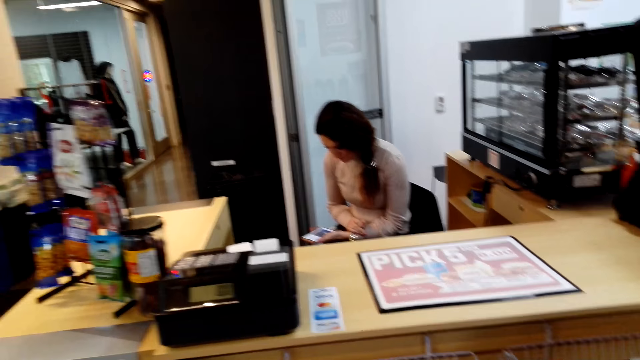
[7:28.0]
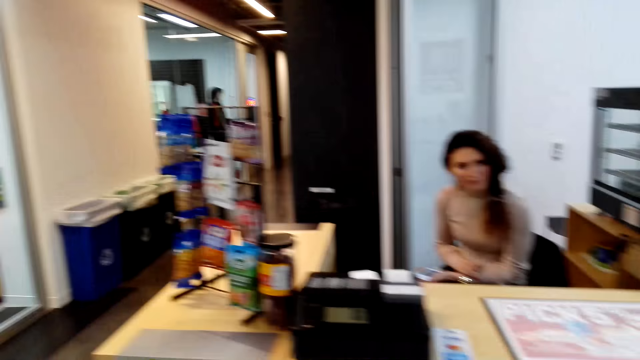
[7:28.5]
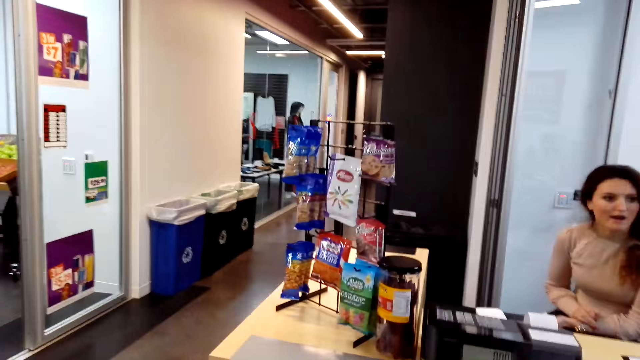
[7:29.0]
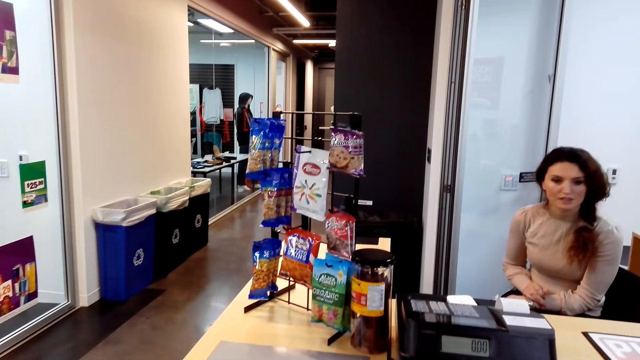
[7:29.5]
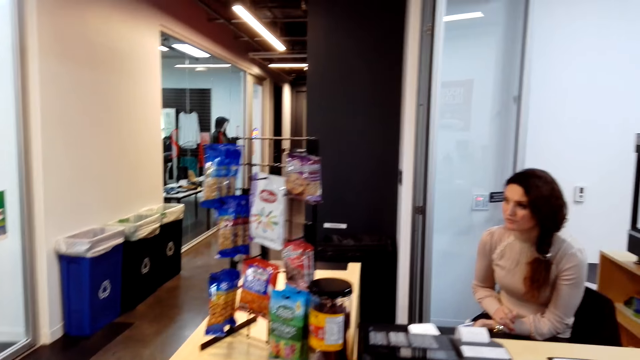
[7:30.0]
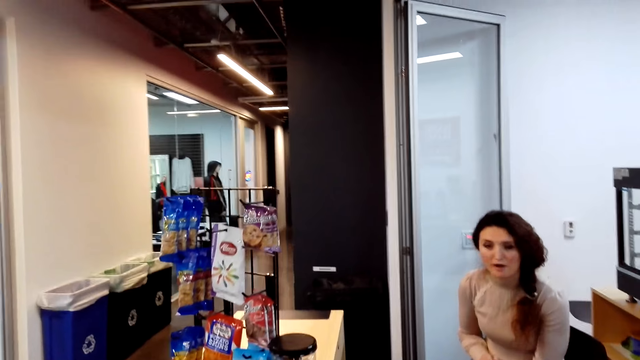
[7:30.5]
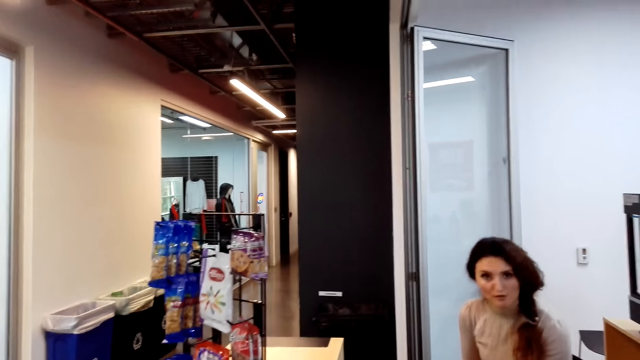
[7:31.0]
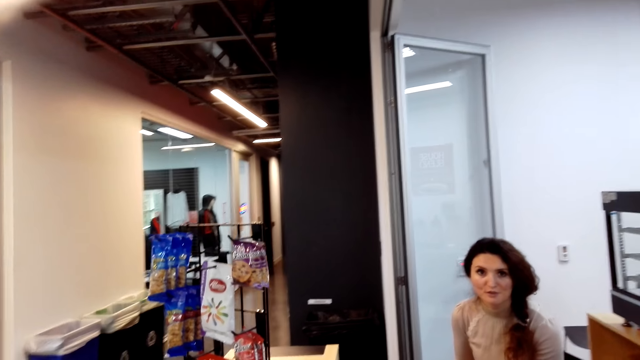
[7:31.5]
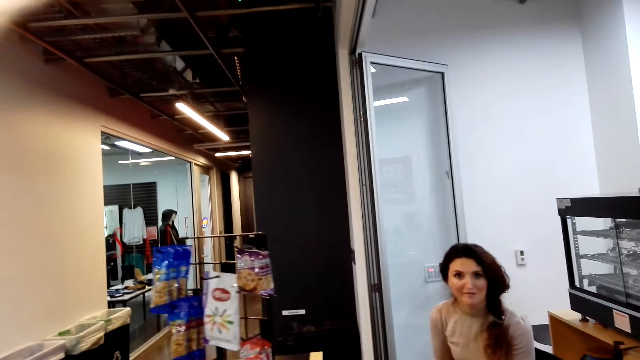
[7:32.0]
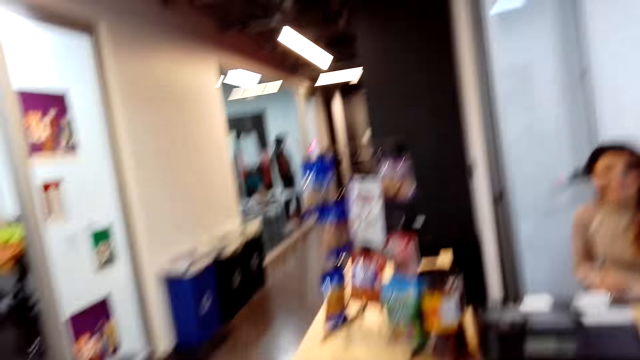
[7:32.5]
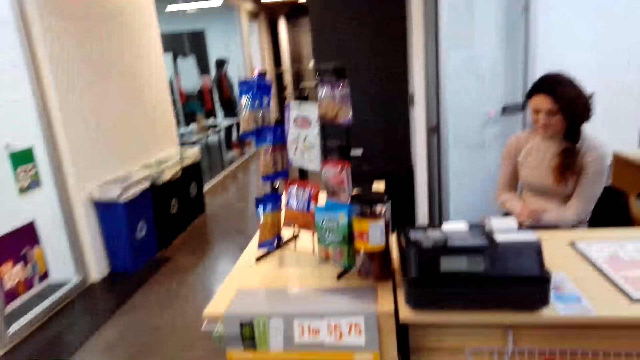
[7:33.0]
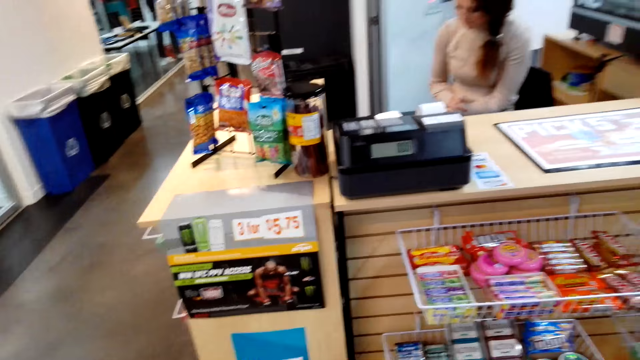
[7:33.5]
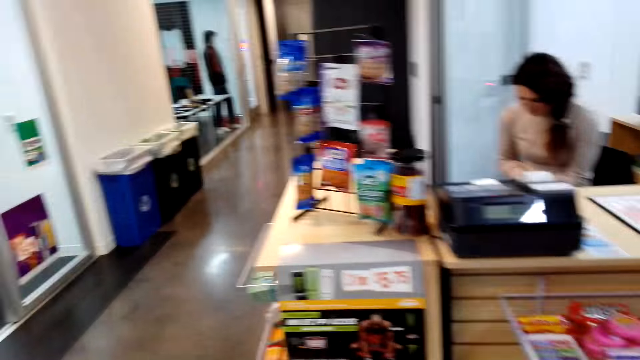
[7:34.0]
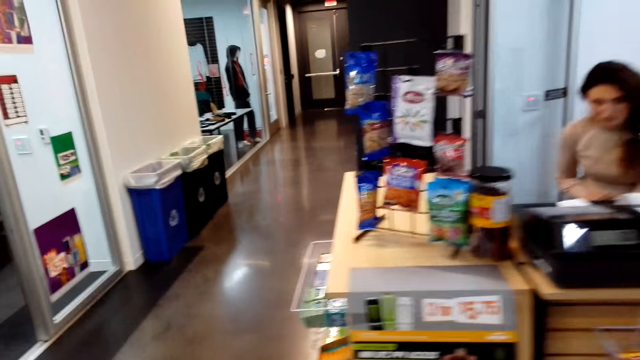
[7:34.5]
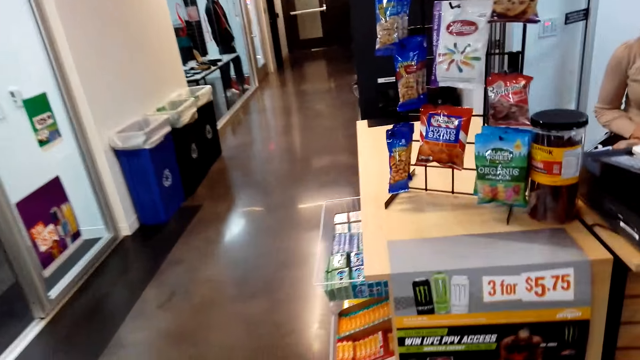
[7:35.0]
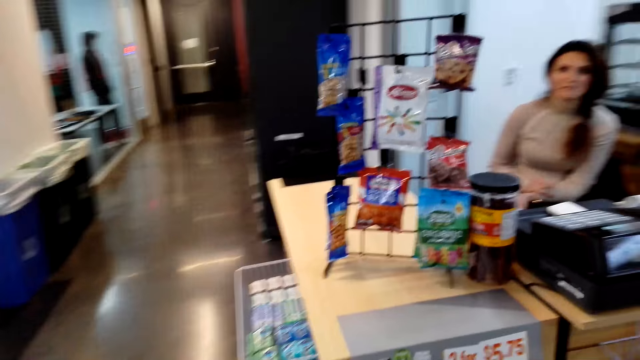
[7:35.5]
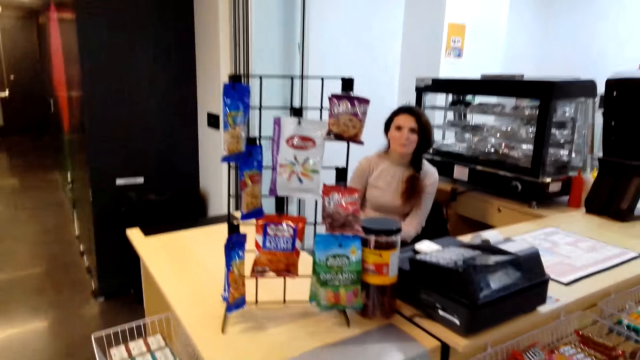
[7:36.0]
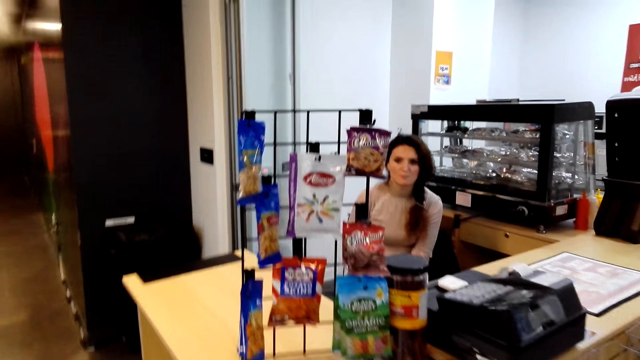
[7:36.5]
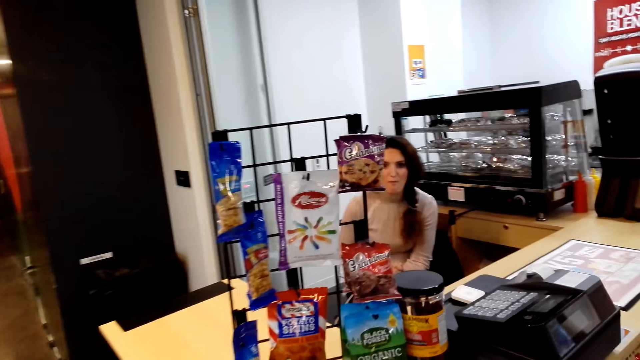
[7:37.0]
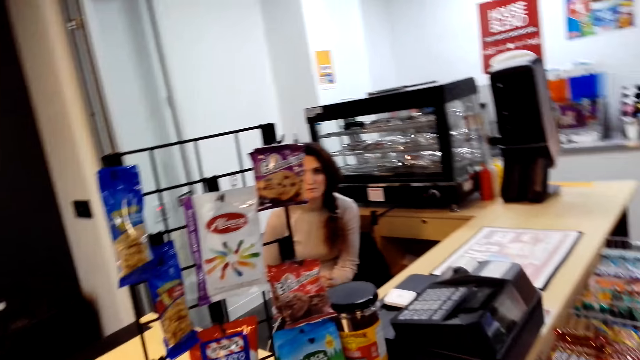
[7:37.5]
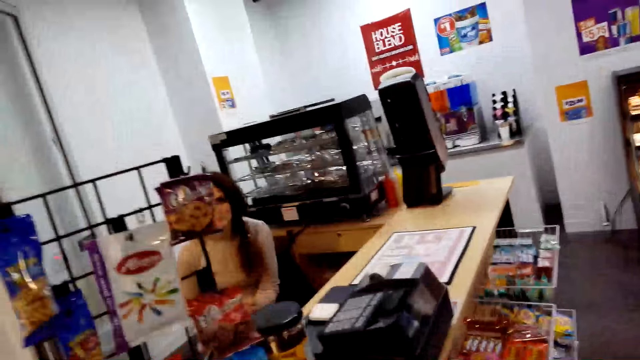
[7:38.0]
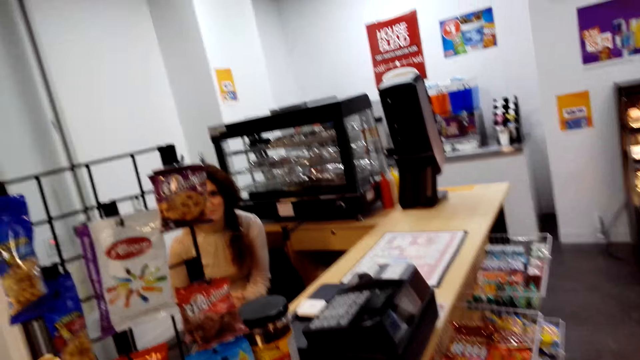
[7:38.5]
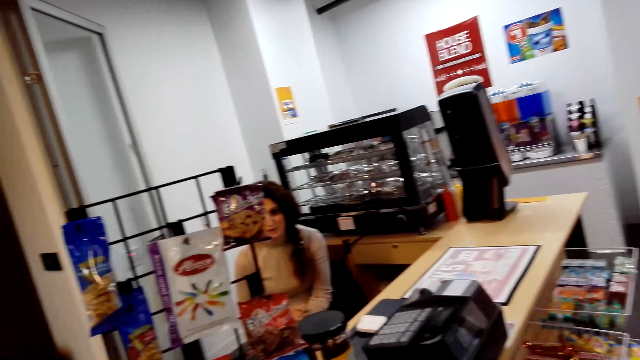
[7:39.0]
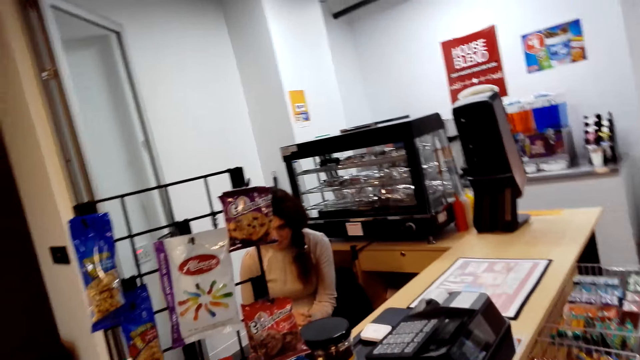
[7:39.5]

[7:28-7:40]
A cashier talks to the camera wearer. The camera wearer talks to the cashier. They look around.

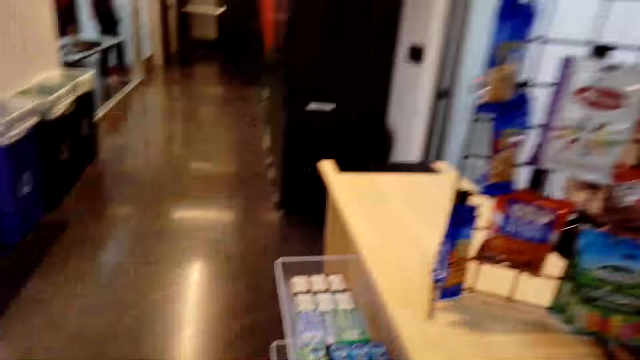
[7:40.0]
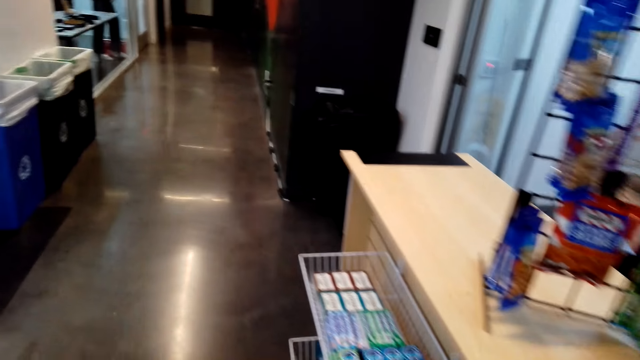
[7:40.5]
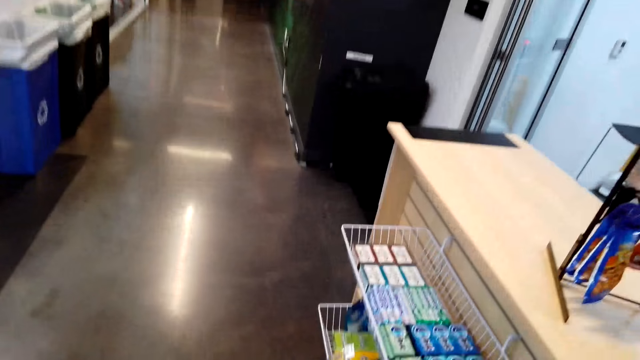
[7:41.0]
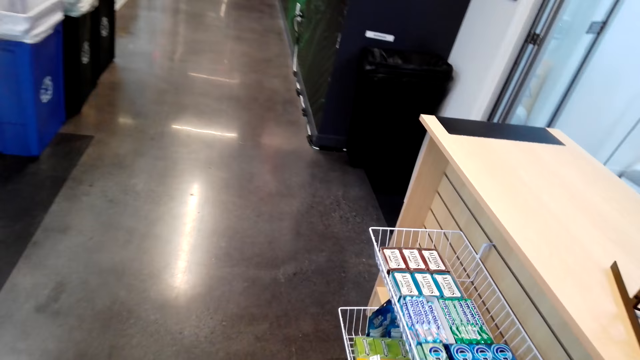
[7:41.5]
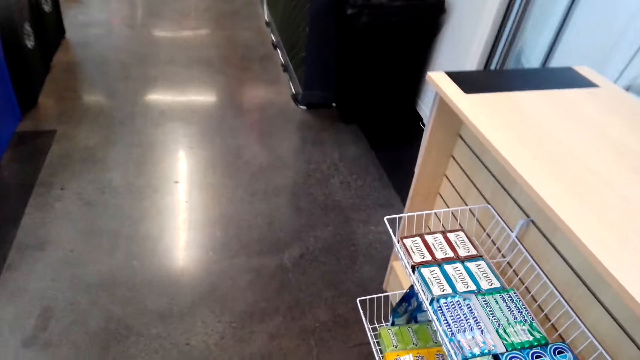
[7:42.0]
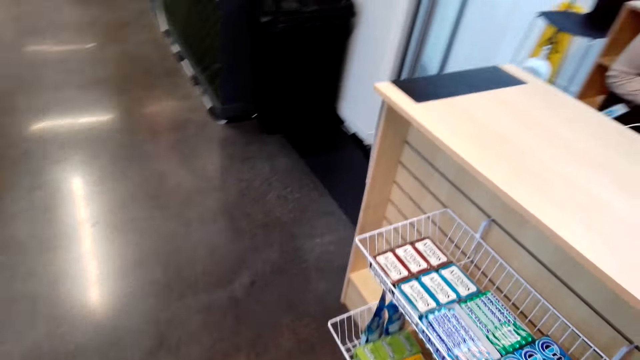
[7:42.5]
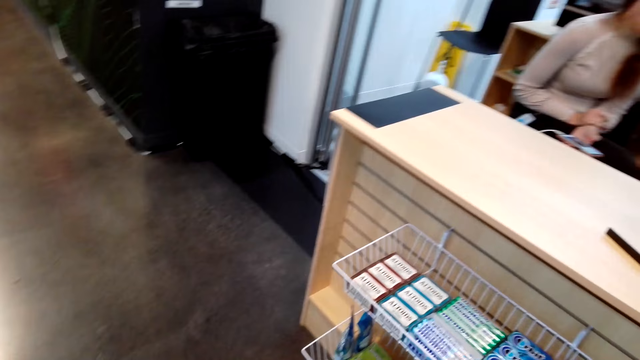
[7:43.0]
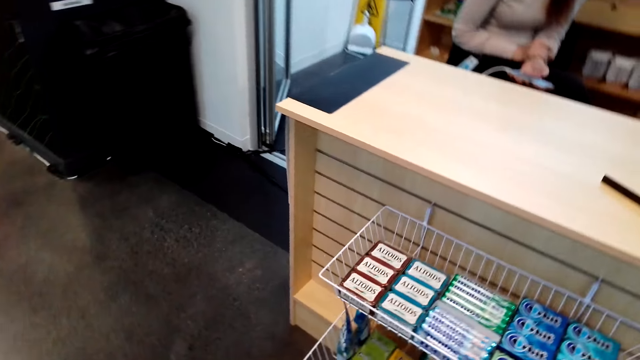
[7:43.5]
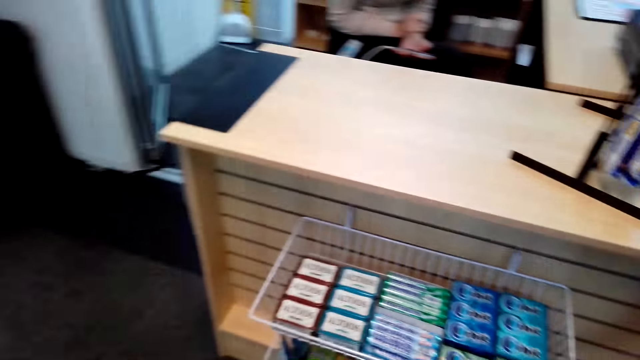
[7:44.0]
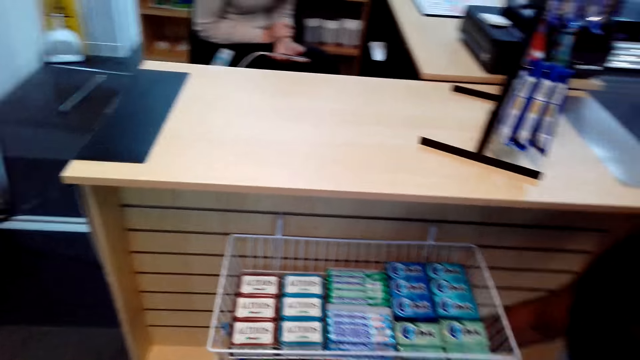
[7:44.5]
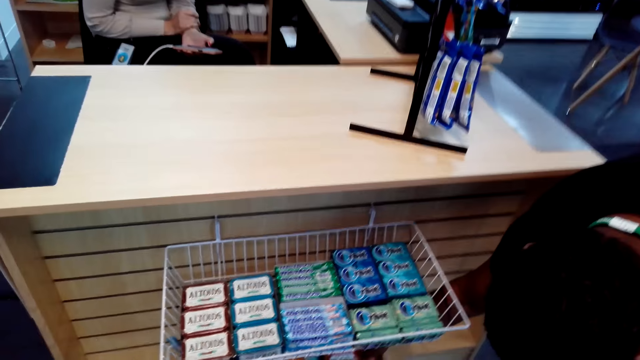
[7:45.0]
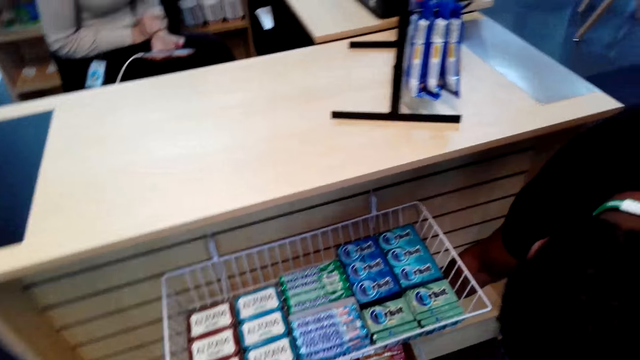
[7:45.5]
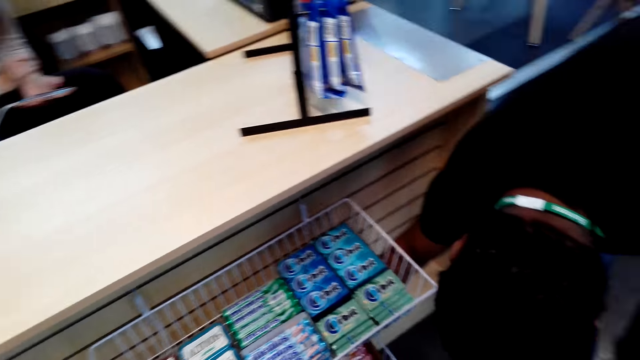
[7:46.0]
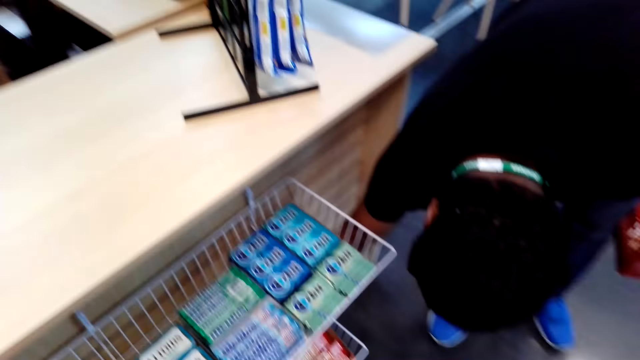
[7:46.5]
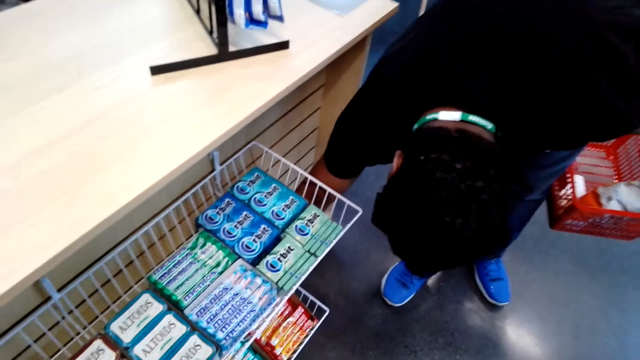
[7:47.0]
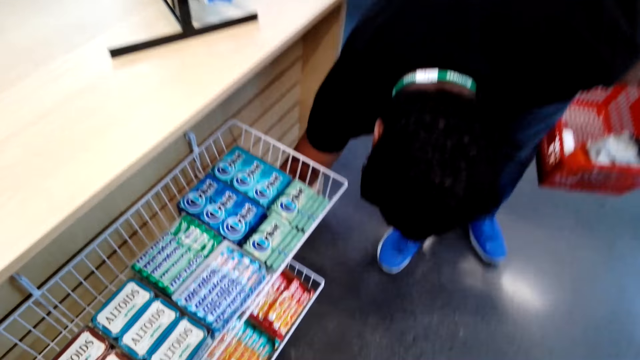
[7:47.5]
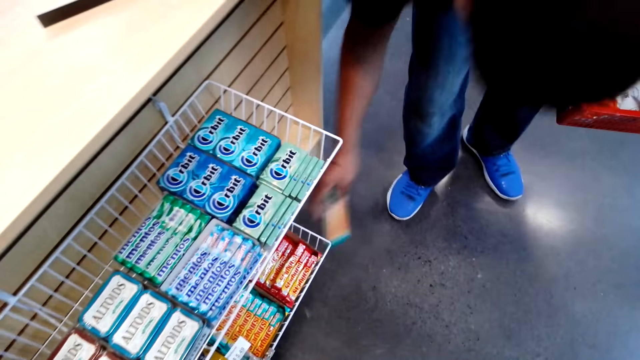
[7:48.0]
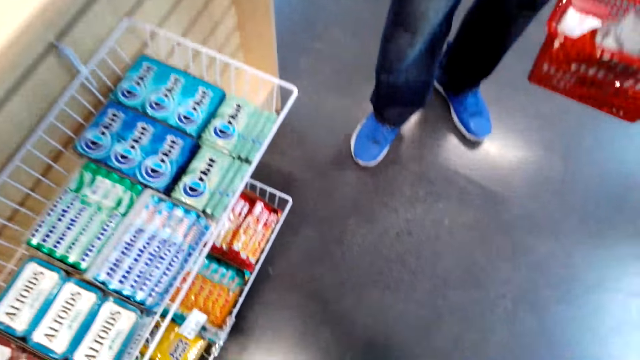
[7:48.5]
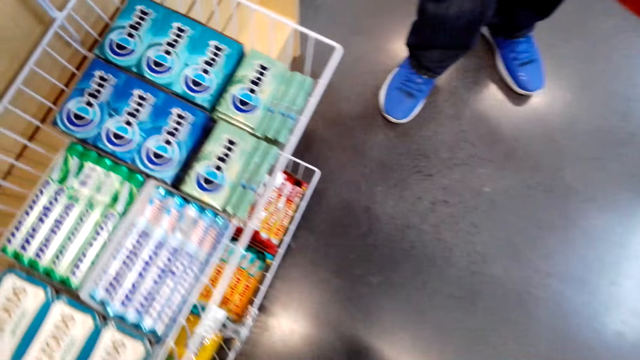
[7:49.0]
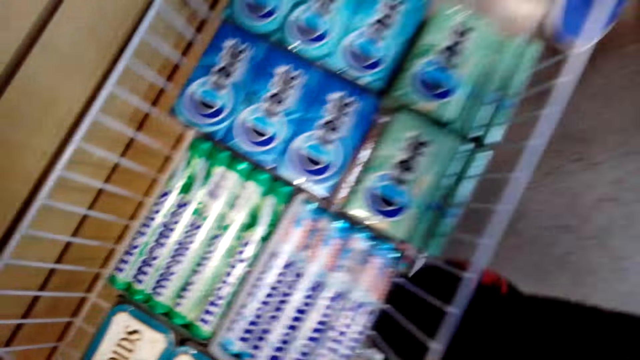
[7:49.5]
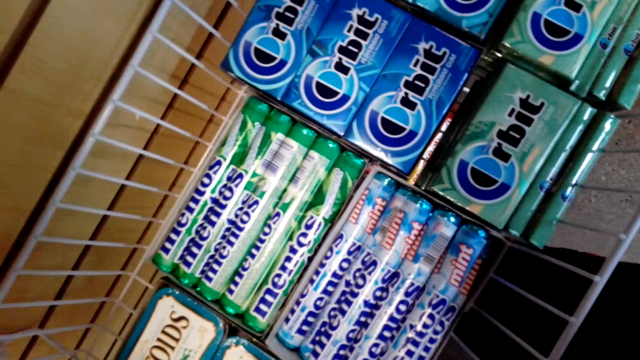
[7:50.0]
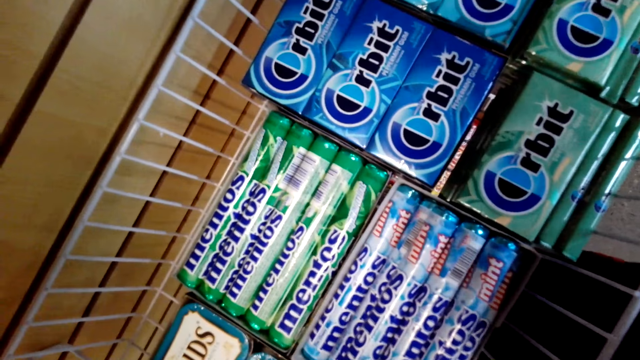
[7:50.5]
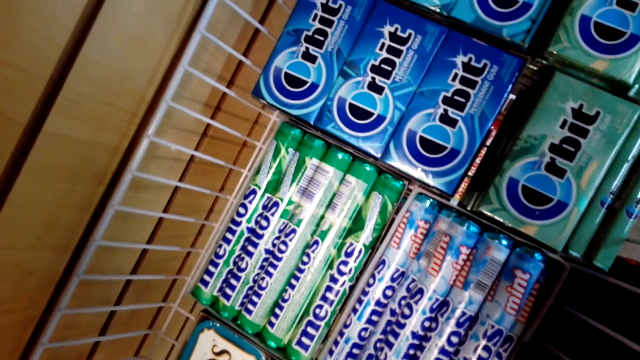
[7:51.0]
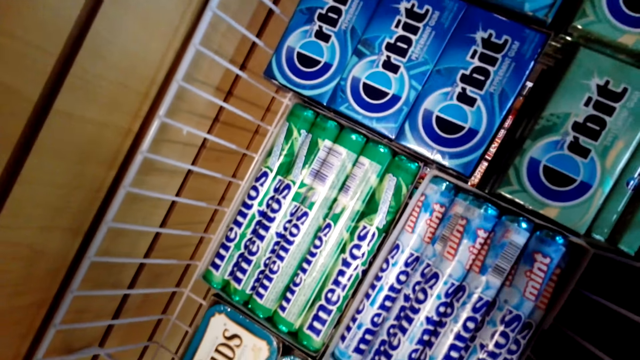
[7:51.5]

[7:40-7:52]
The camera wearer walks around the counter. A man picks up the packet from the shelf. The camera wearer picks up a snack.
